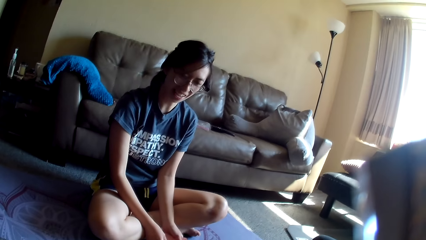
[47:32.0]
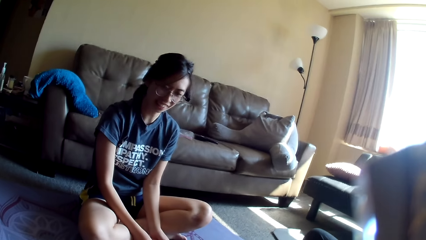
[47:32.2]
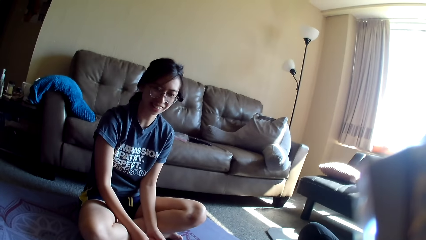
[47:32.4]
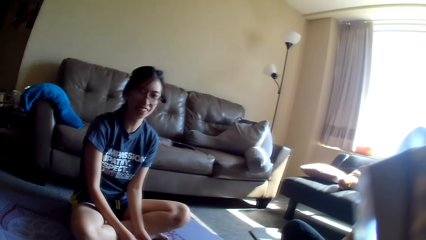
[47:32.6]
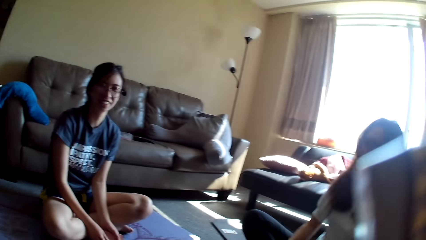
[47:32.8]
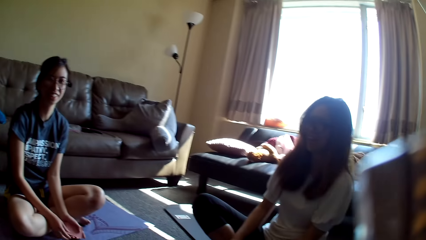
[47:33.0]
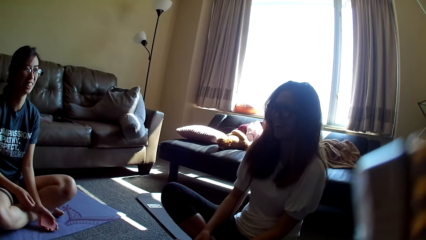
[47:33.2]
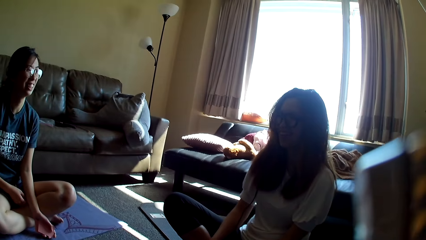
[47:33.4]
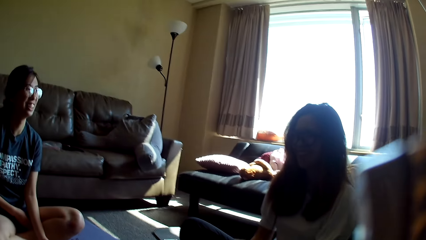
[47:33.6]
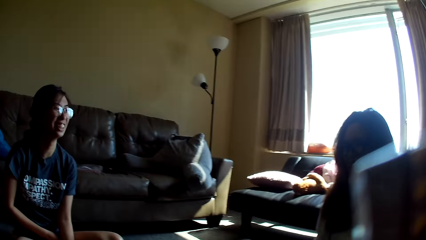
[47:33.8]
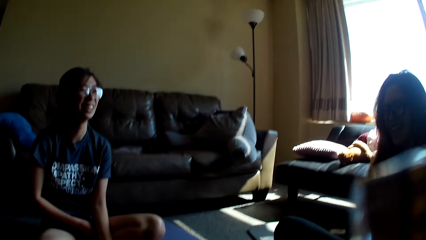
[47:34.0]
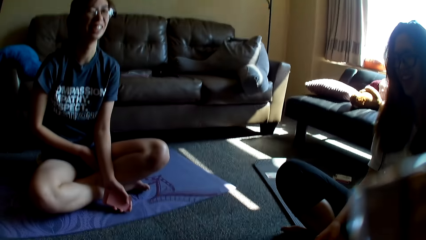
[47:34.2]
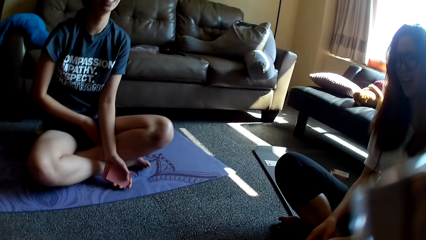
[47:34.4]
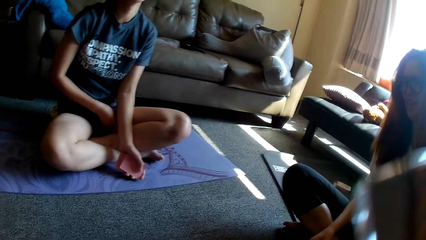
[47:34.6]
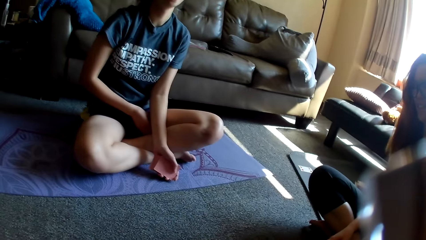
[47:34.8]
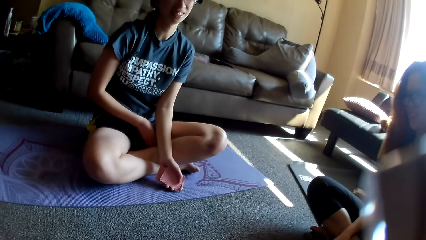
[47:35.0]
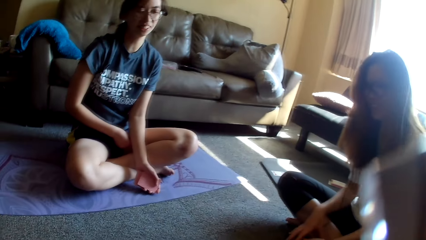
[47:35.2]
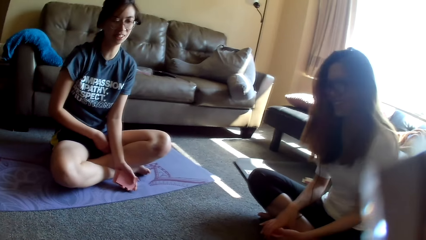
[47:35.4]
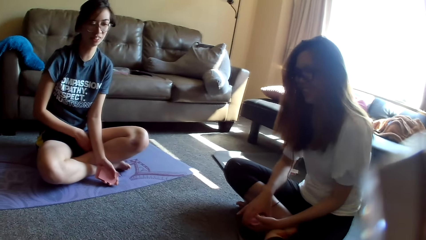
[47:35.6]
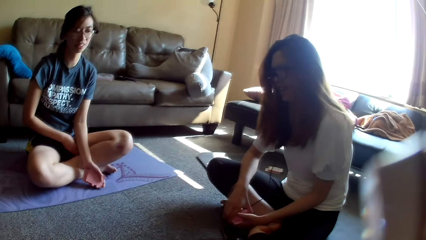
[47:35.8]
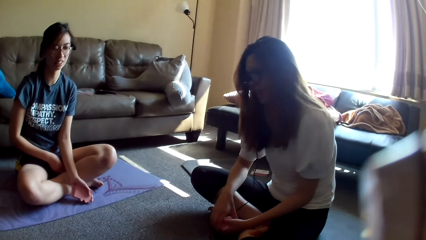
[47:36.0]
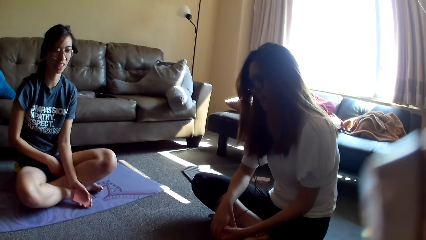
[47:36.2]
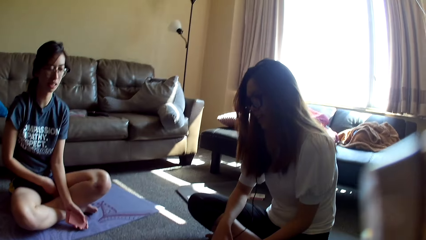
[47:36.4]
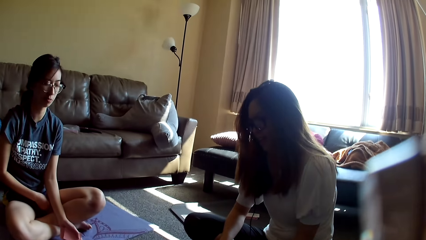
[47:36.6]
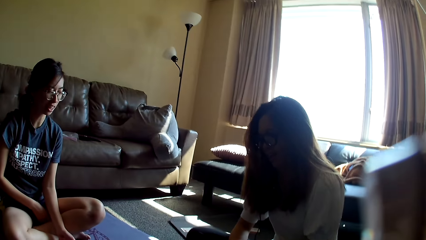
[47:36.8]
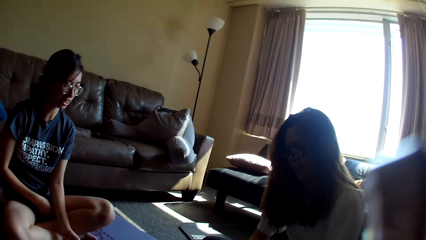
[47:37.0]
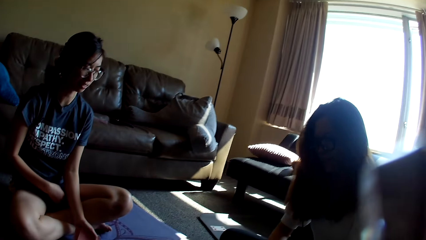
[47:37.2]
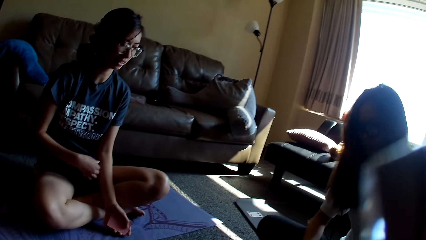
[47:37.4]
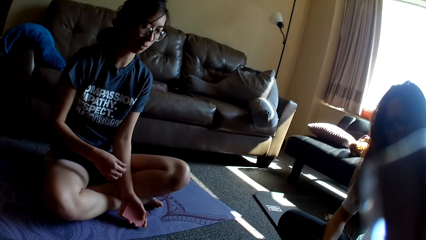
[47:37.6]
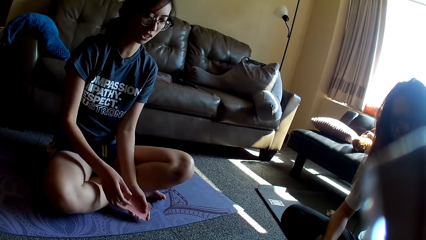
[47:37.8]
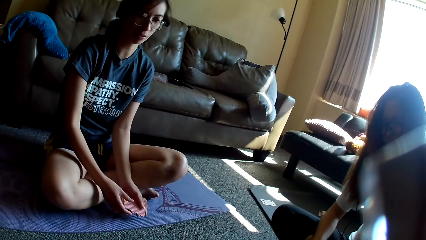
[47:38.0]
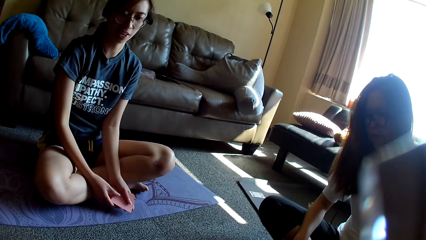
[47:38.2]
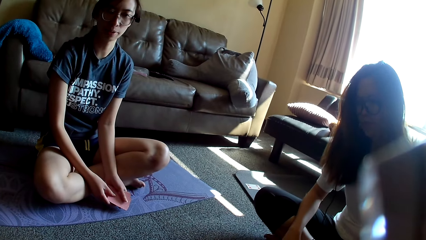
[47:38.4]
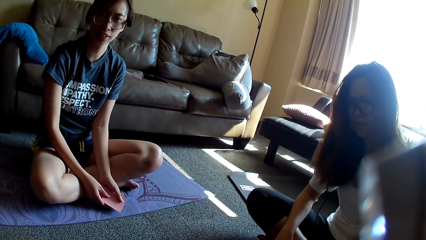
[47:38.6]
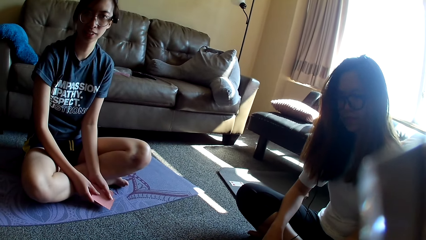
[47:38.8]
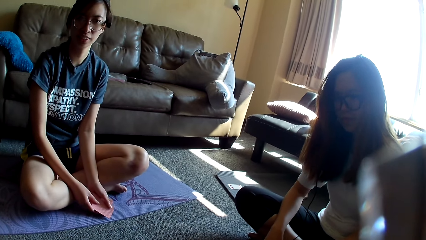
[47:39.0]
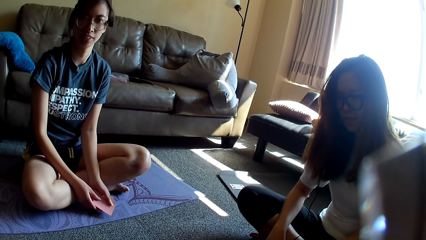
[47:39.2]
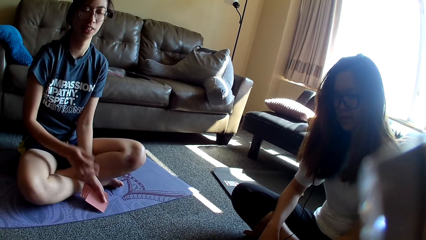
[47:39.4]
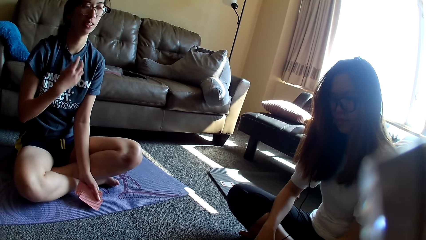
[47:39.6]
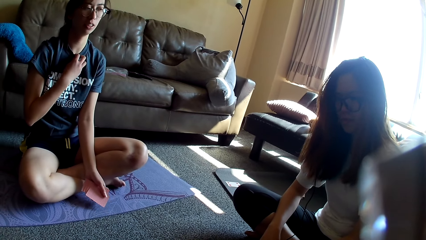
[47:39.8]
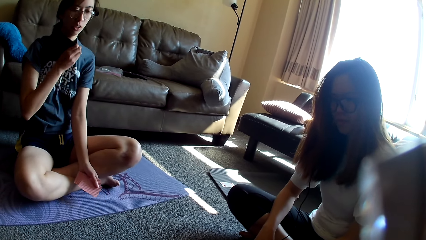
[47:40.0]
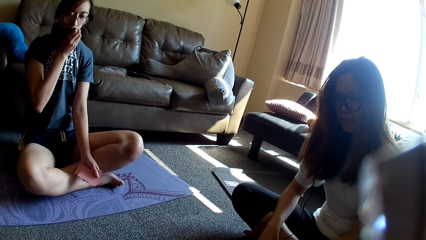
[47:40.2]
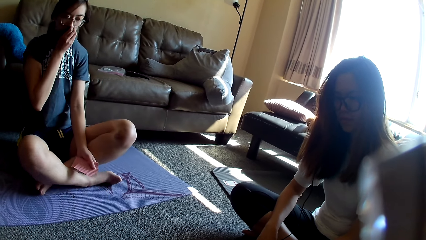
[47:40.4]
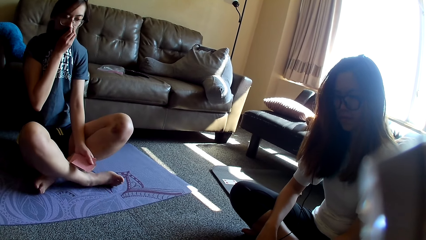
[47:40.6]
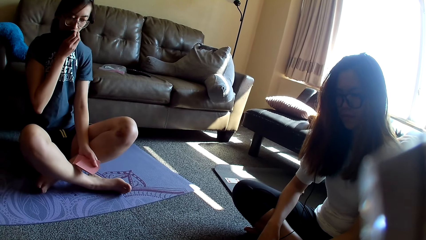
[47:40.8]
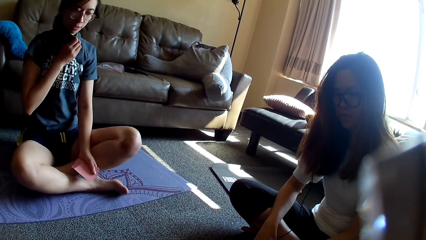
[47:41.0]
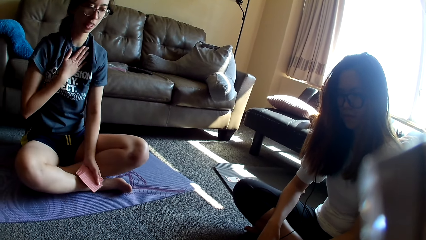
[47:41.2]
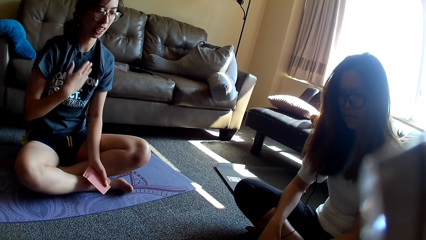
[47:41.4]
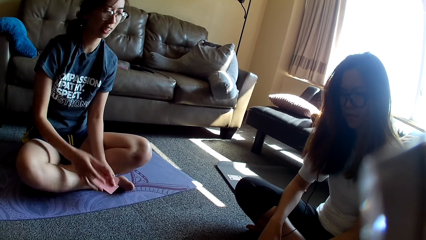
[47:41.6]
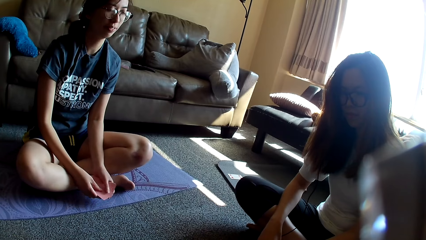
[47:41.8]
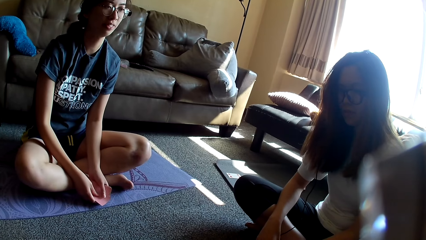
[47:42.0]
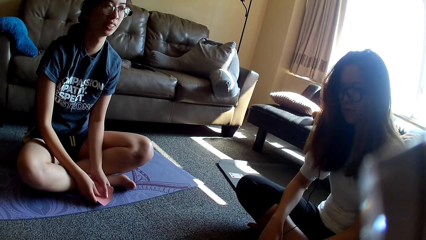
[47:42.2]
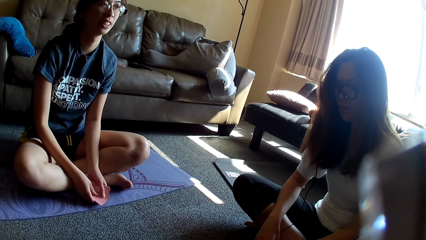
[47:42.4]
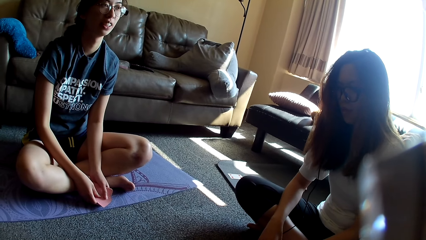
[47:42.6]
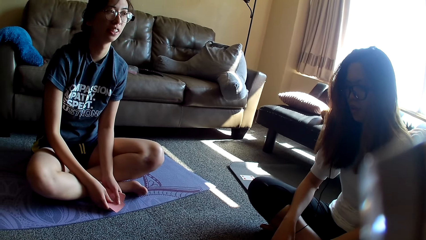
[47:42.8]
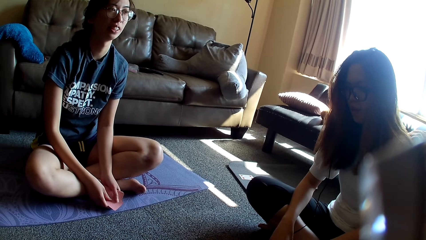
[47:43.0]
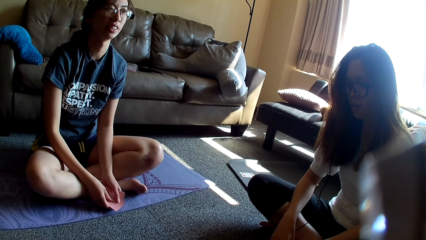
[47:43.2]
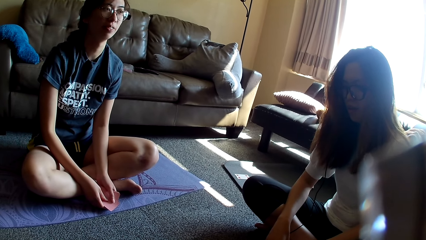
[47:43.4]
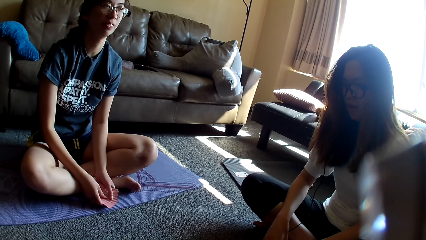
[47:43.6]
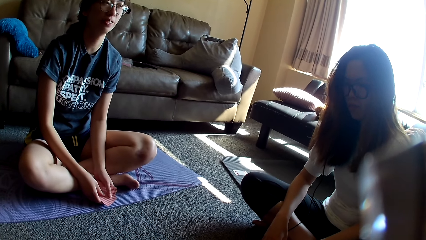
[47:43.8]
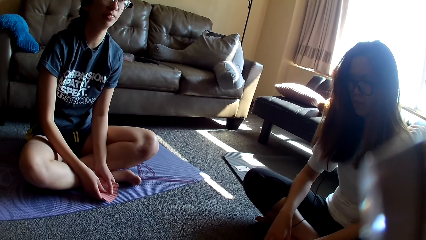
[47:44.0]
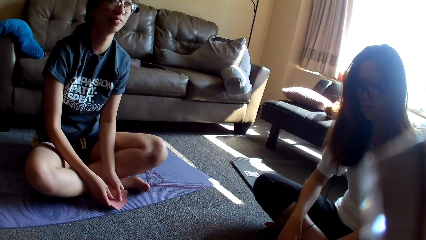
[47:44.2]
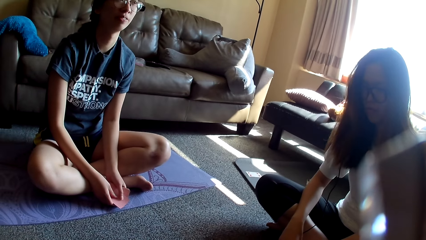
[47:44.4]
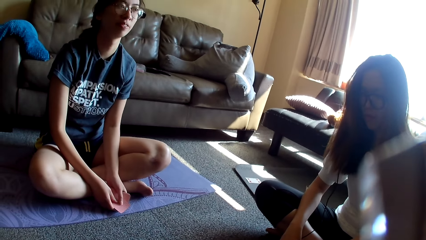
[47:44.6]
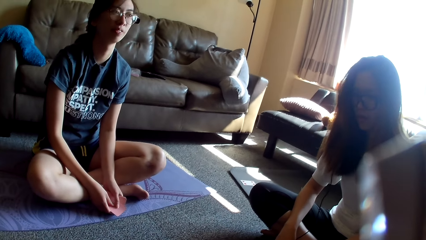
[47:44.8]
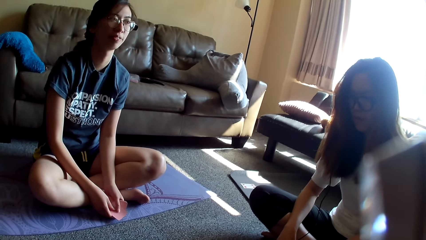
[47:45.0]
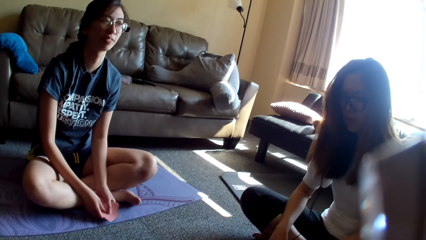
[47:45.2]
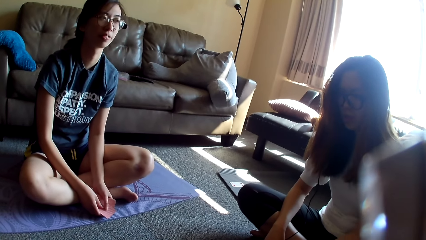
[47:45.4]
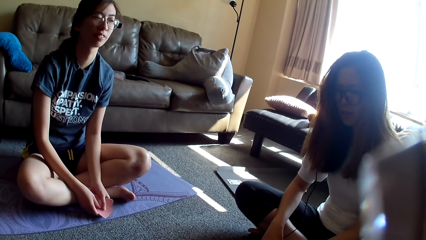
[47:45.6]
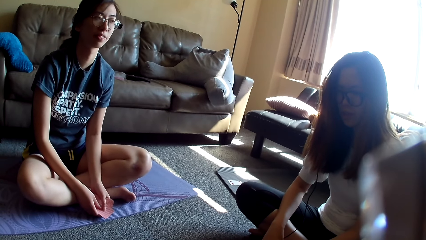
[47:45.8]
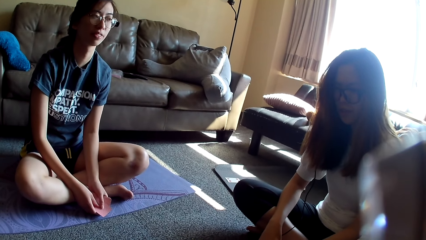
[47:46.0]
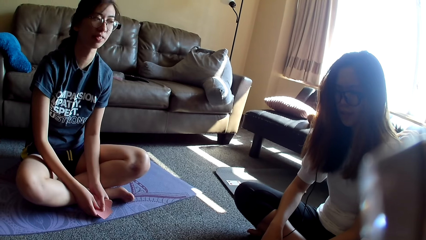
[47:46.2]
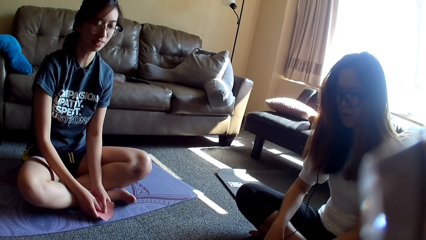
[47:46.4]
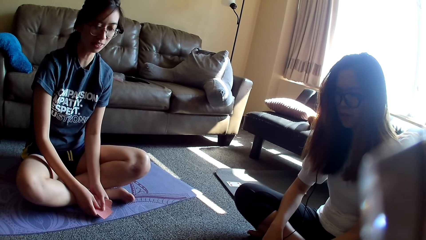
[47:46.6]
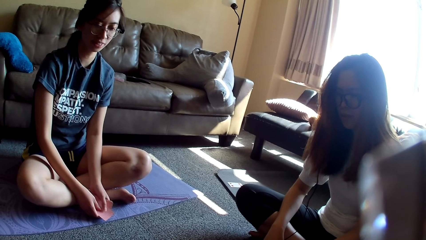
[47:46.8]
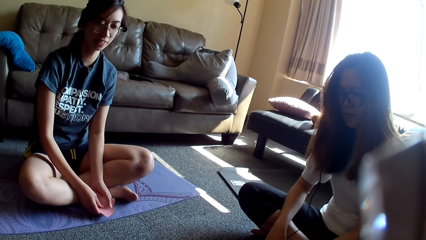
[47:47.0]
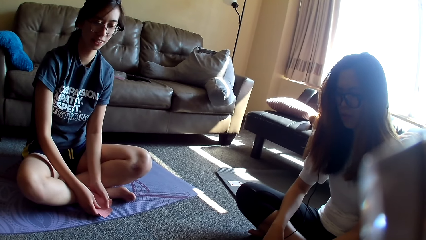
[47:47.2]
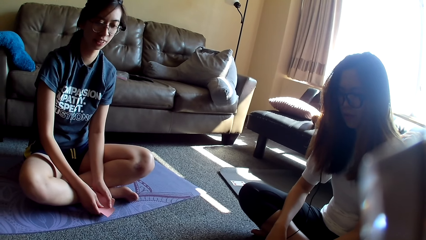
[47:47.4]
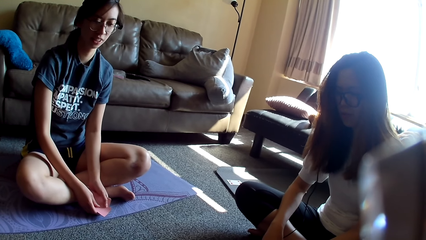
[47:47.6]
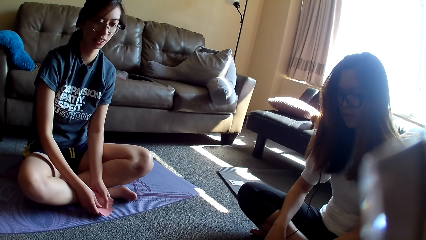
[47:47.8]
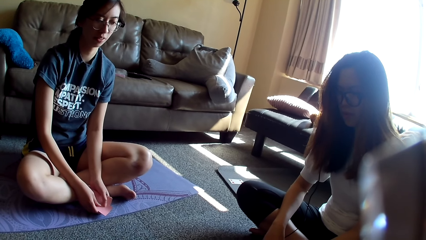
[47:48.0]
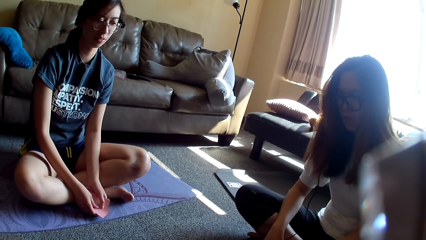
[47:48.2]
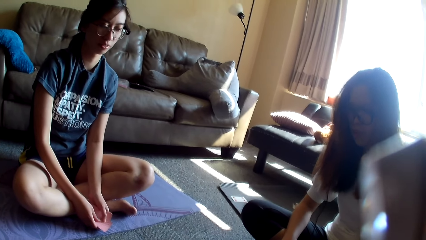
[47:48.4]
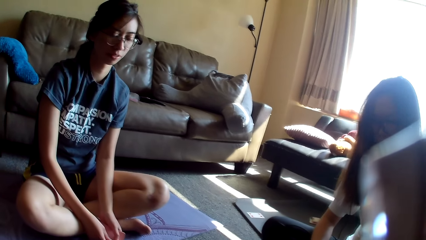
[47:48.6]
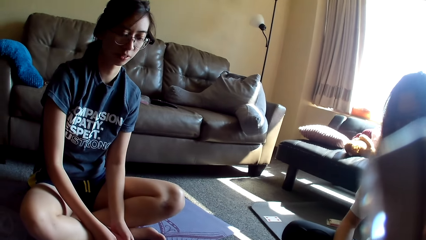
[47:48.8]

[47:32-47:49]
The camera wearer looks around. A woman touches her thigh, holds cards, holds her top, covers her mouth with a cloth and holds the cards.
